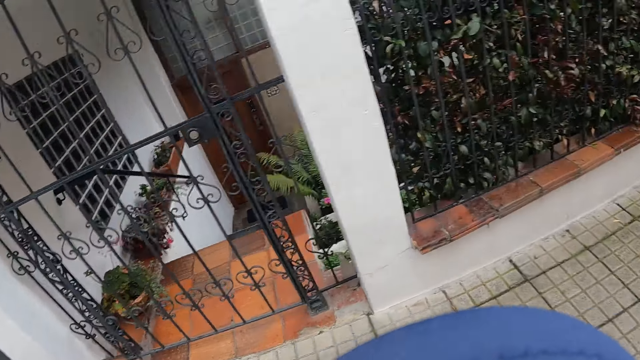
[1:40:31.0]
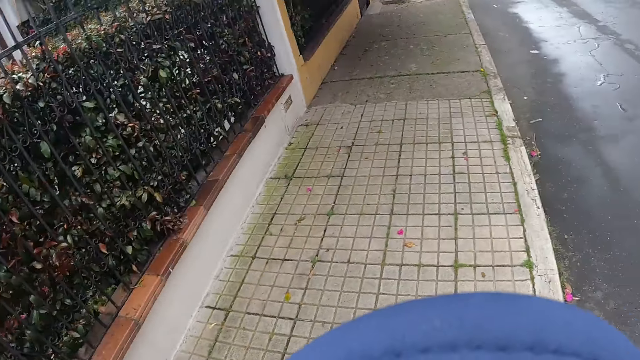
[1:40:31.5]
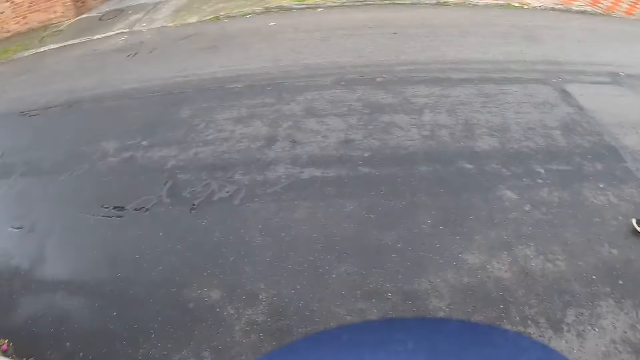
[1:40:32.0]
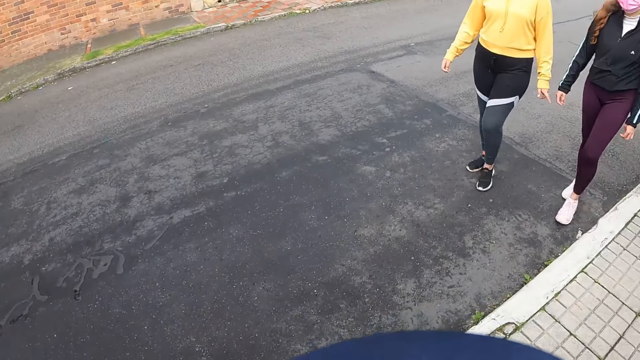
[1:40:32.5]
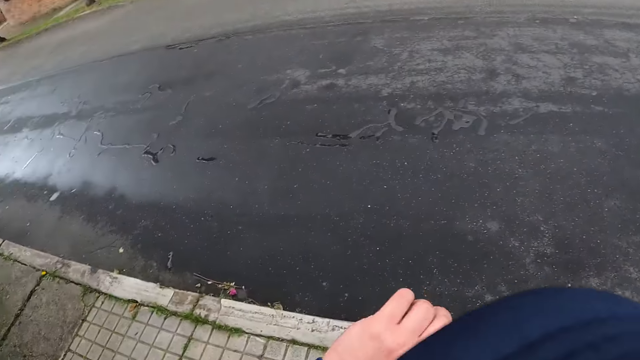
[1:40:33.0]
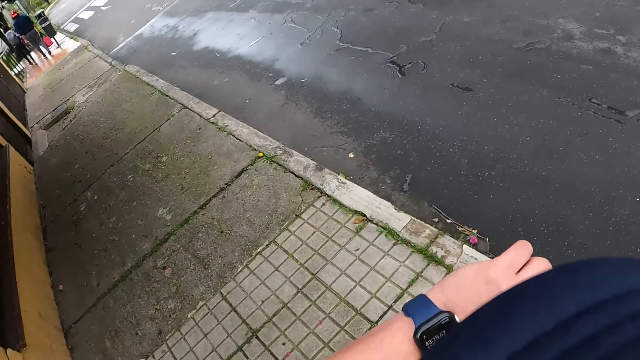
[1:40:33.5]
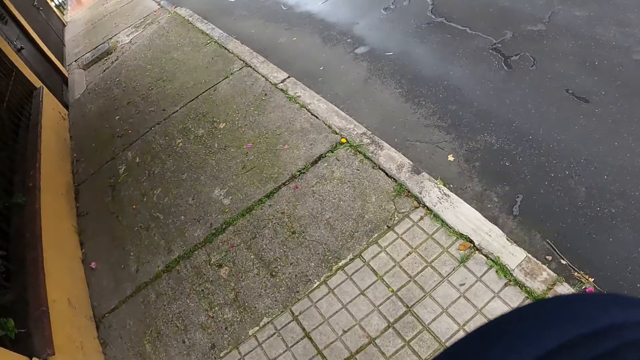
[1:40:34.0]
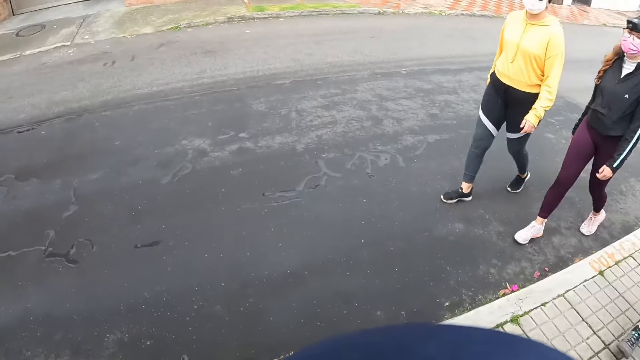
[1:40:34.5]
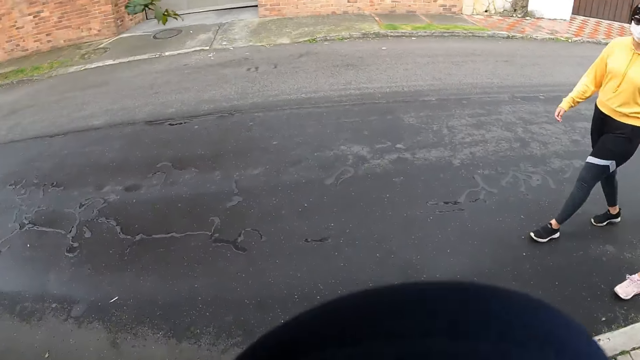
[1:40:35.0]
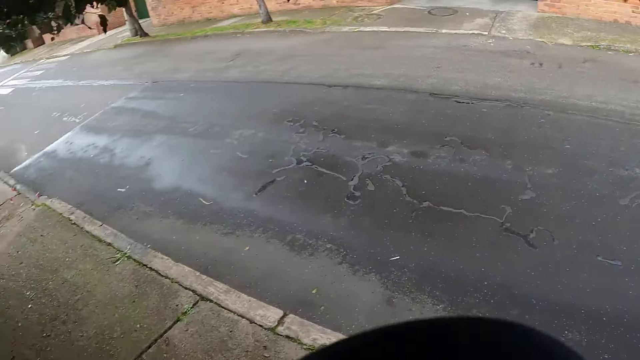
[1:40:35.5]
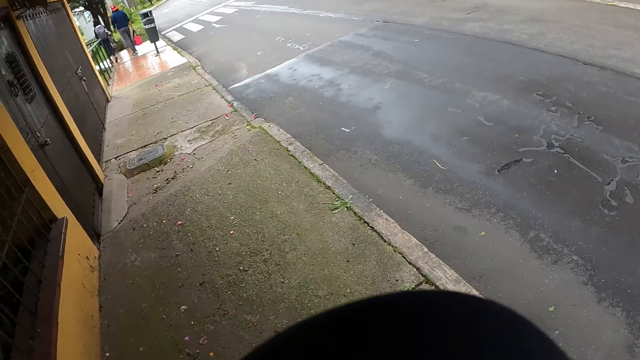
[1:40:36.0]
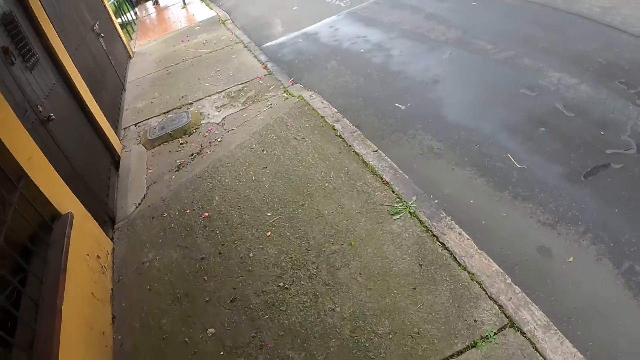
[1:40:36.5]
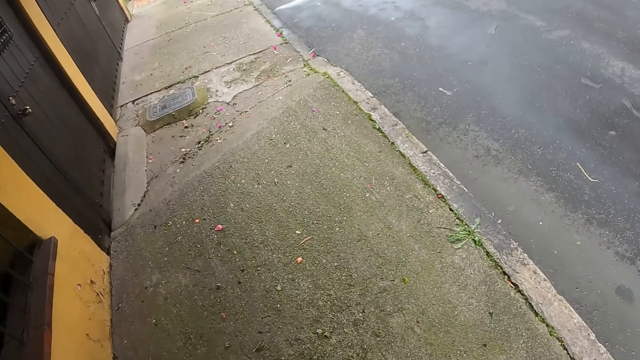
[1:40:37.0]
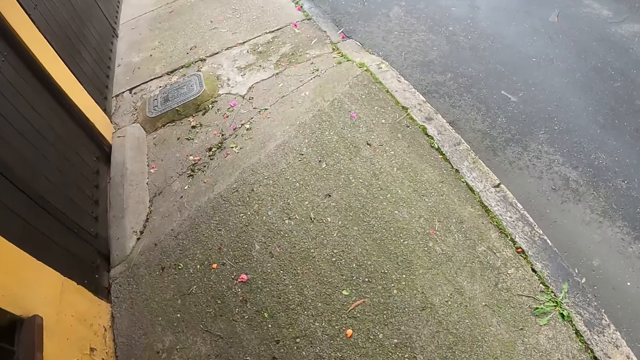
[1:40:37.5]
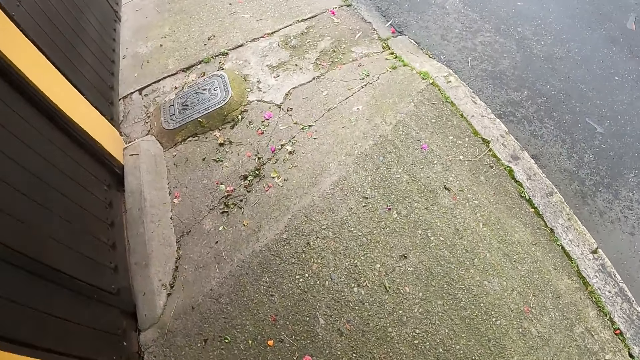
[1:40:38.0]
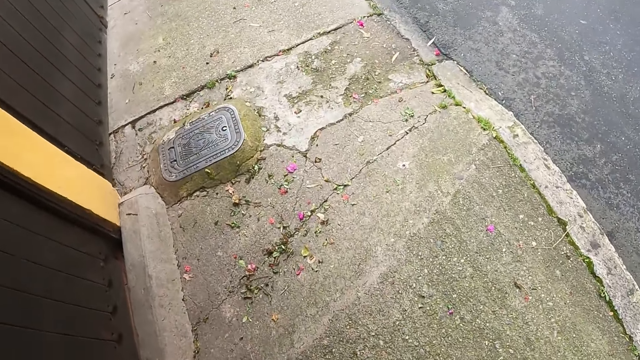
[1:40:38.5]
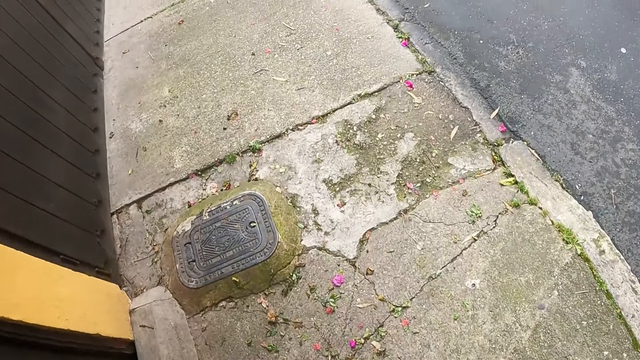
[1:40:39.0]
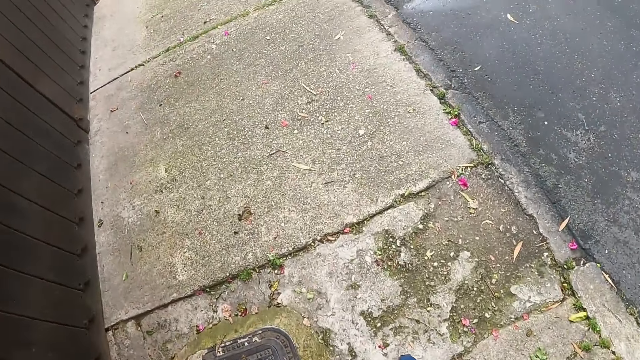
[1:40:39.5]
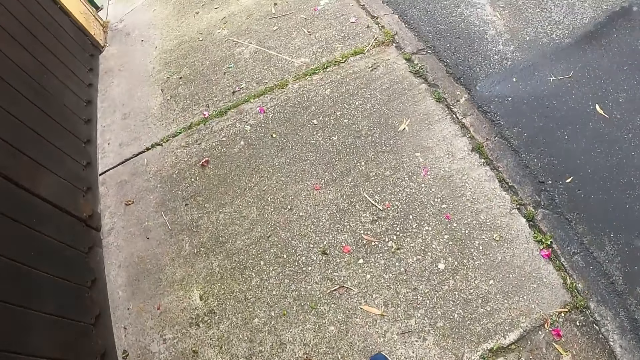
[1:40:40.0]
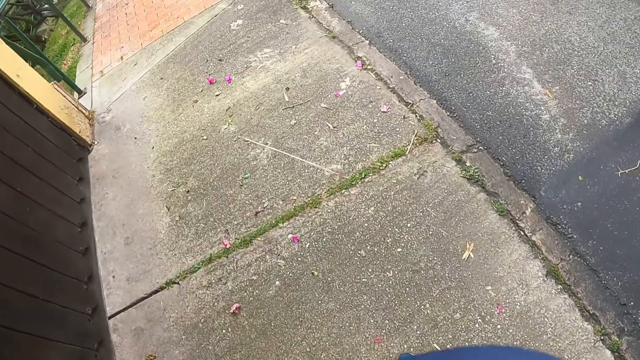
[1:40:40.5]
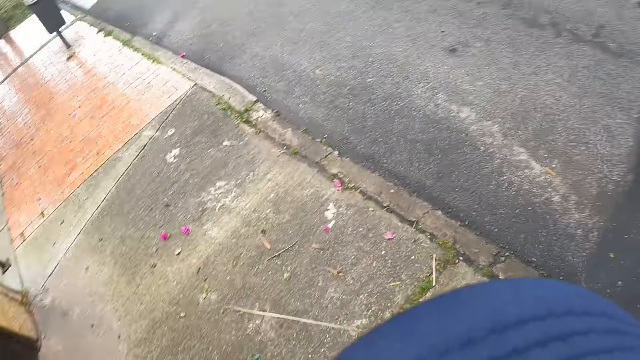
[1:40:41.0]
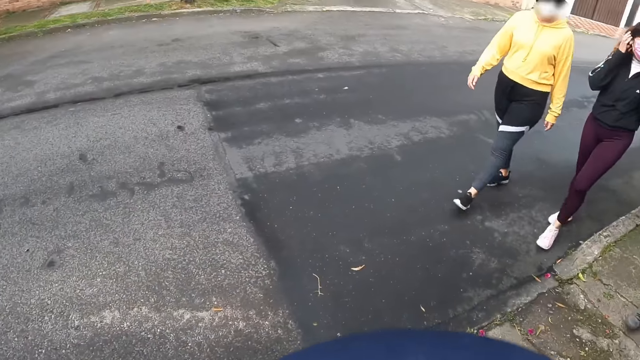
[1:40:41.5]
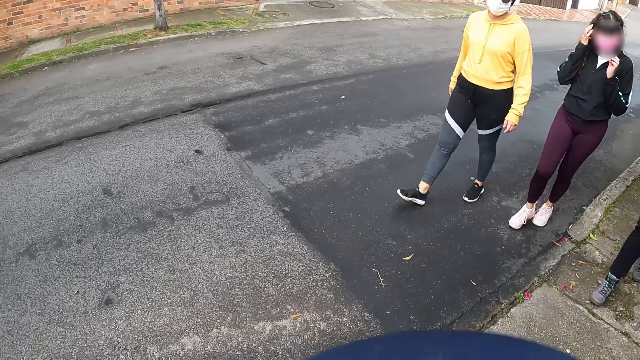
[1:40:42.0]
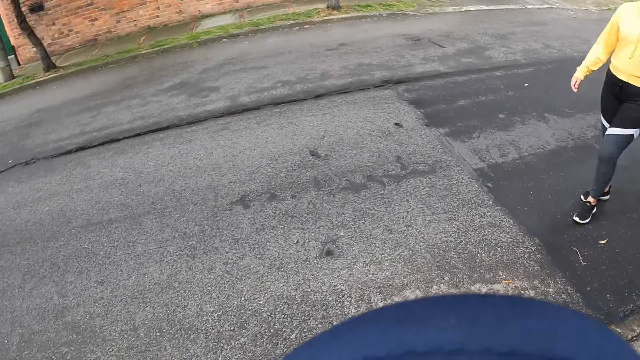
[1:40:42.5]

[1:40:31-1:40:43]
The man walks down a staircase. The woman walks down the staircase.

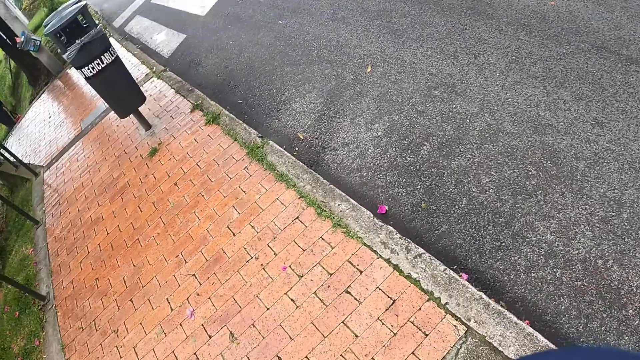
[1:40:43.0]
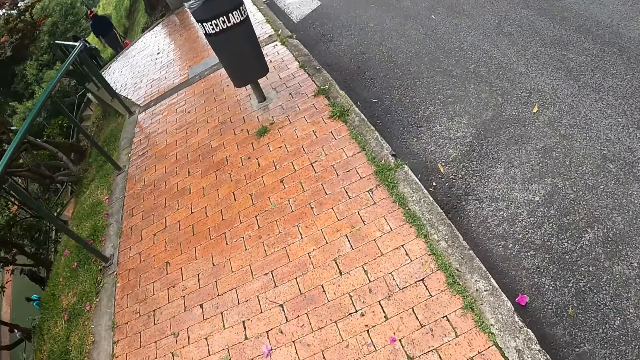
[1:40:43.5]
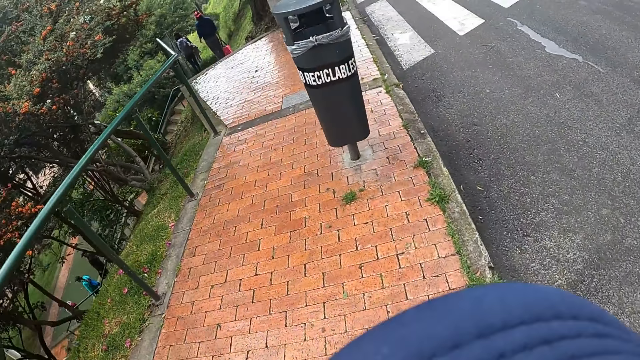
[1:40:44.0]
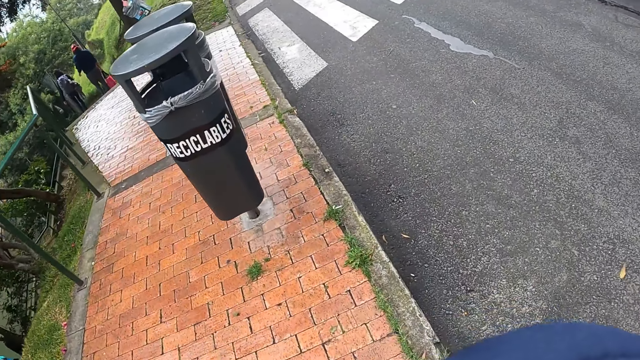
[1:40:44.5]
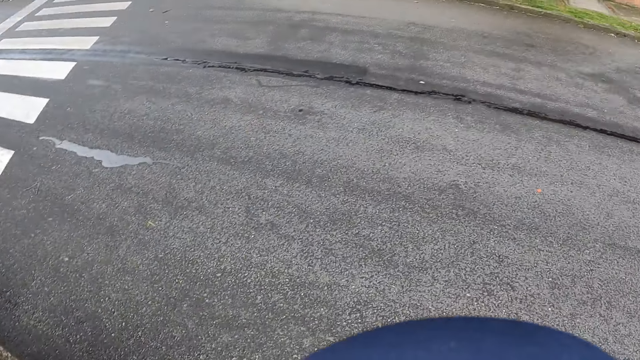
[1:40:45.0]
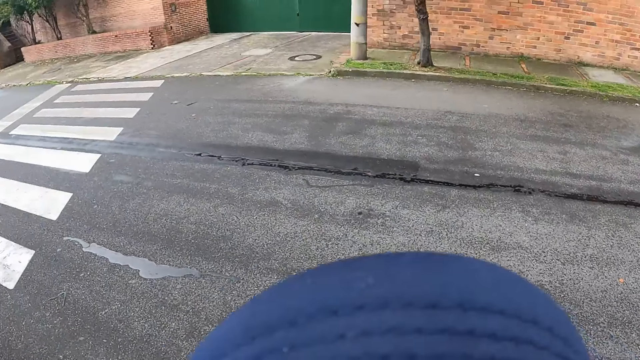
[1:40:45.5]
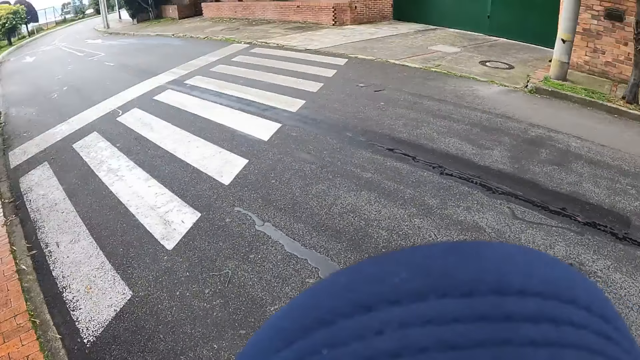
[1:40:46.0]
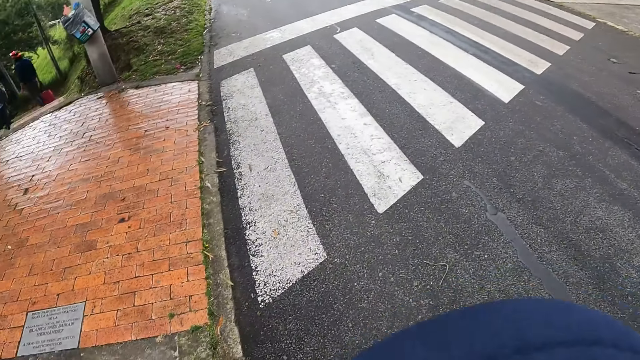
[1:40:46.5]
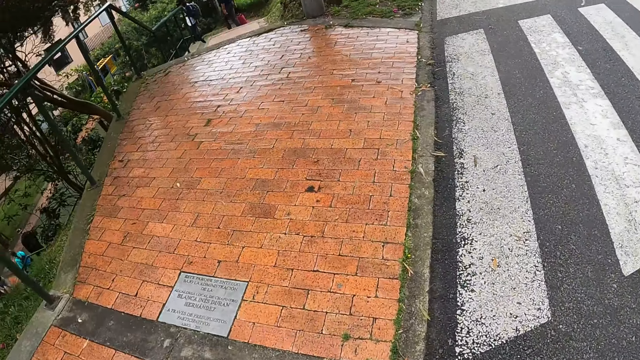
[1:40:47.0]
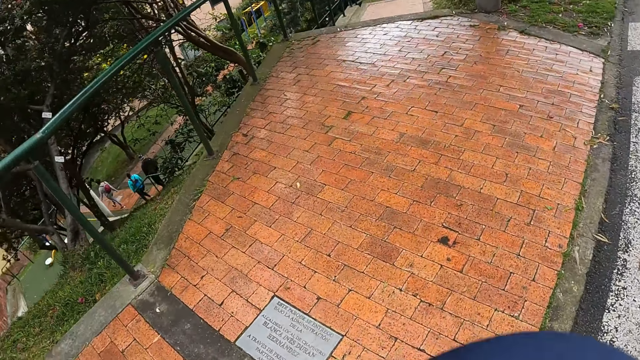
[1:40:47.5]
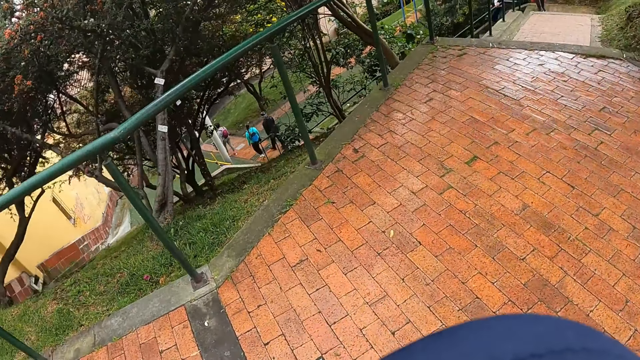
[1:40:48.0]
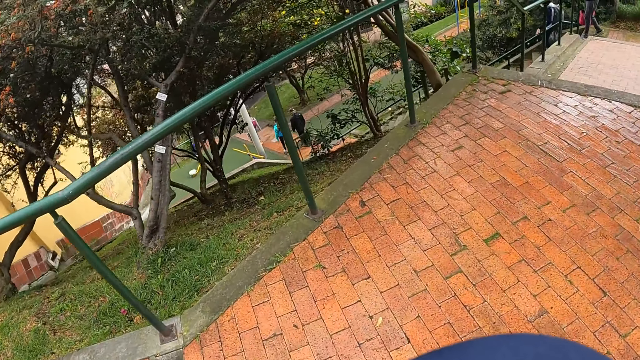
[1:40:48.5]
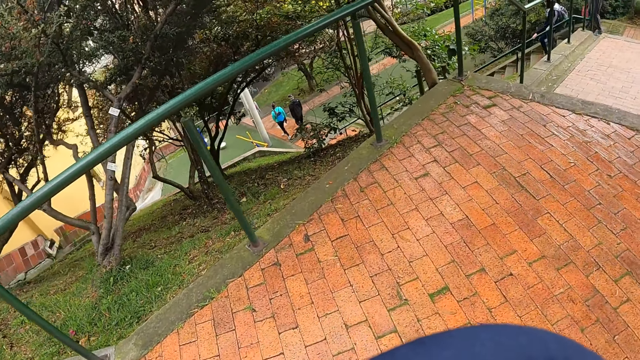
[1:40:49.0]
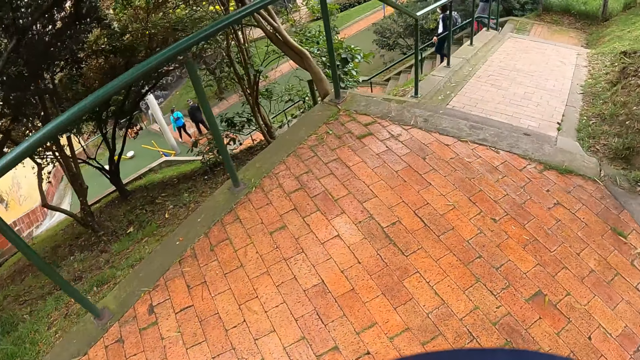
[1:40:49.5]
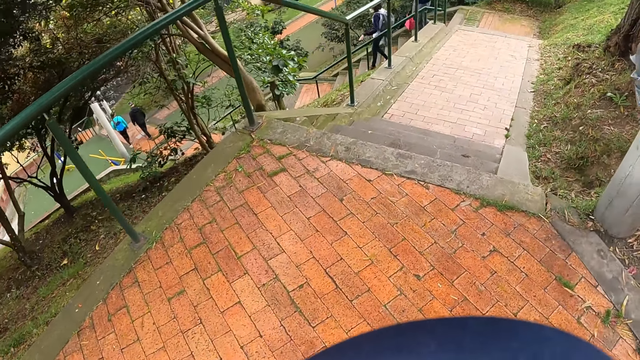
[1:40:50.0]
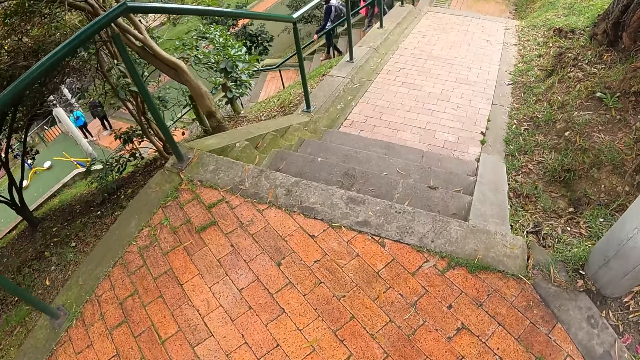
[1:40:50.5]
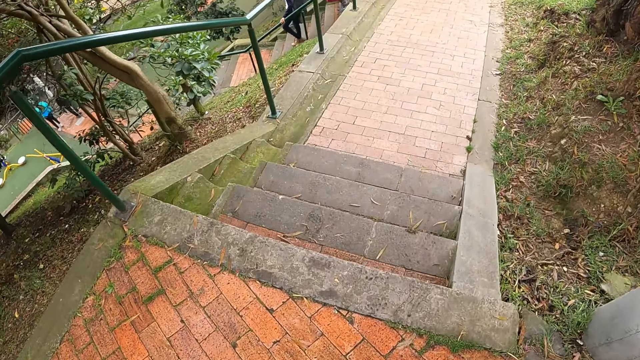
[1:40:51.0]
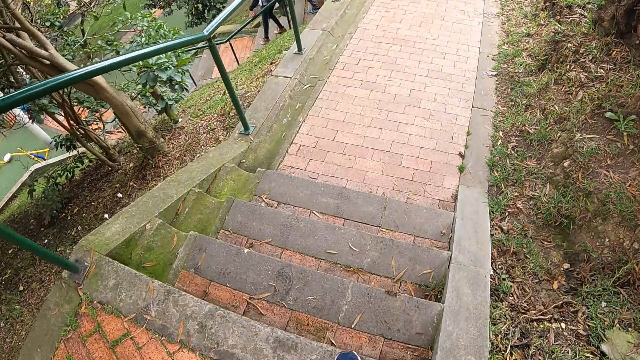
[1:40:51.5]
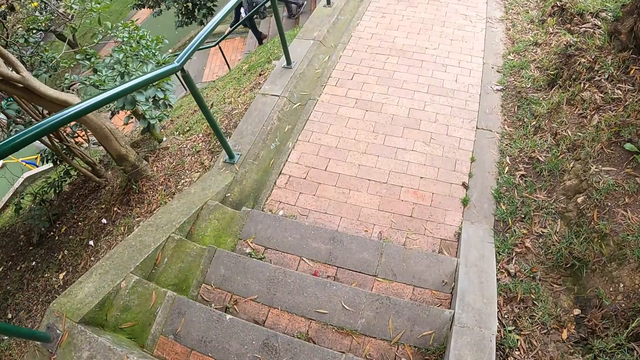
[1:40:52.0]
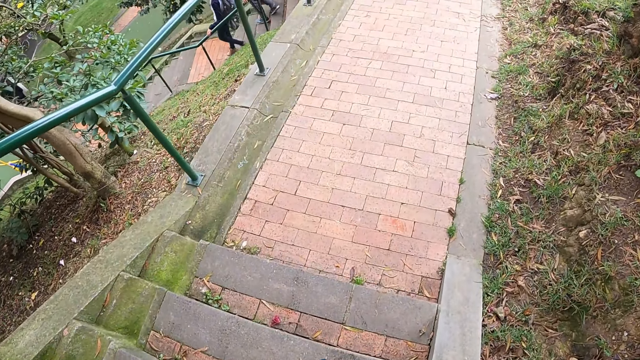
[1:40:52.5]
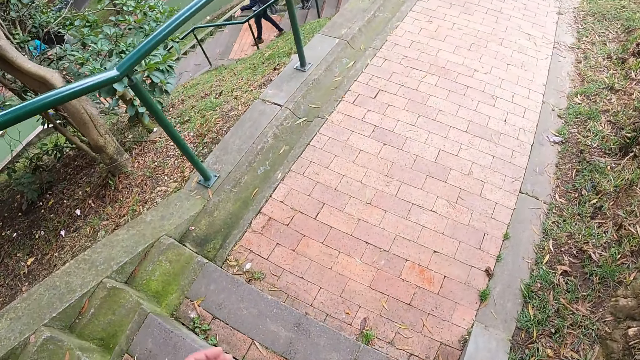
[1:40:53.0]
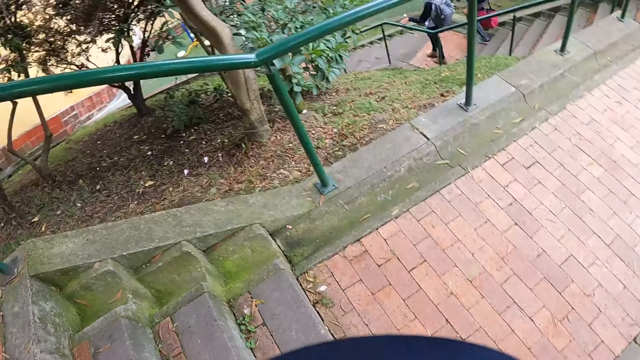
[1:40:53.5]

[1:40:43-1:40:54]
The man holds the hand rail of the staircase with his left hand. The camera wearer walks down the staircase.
